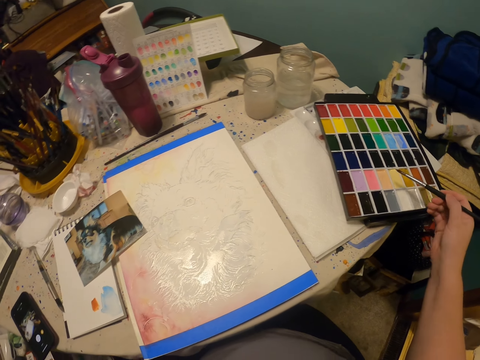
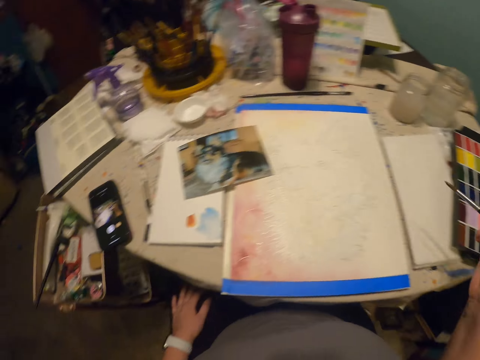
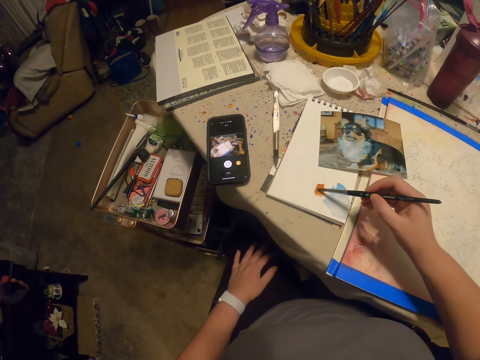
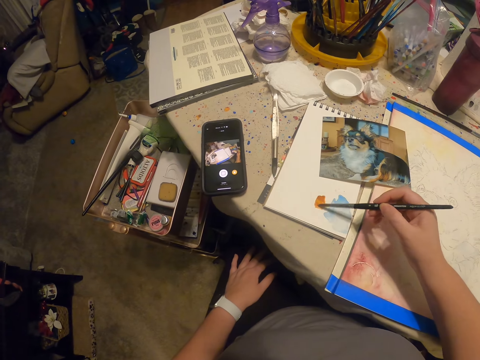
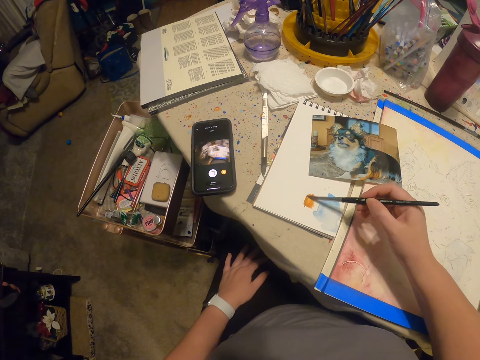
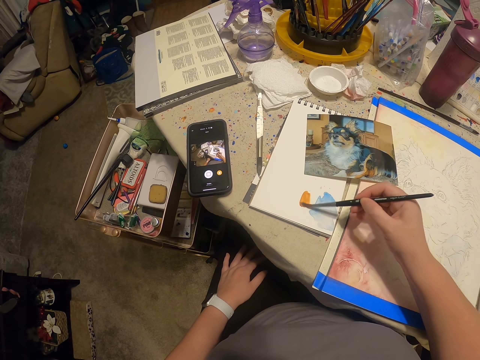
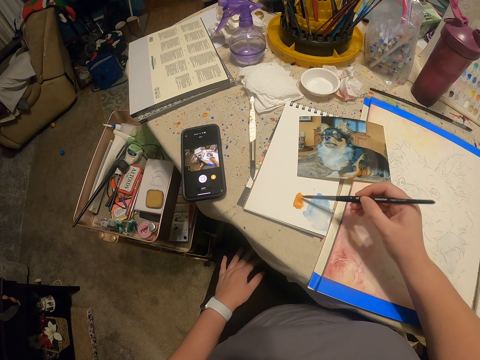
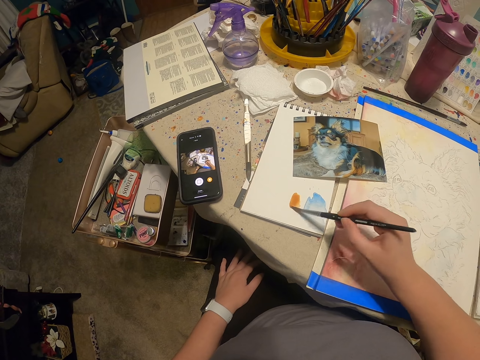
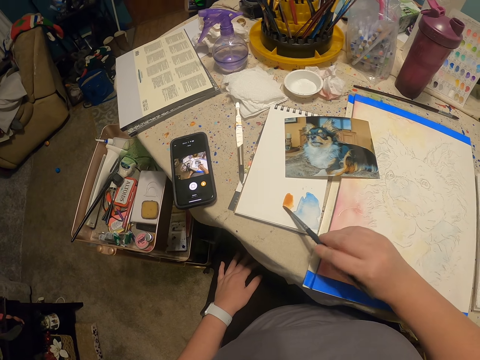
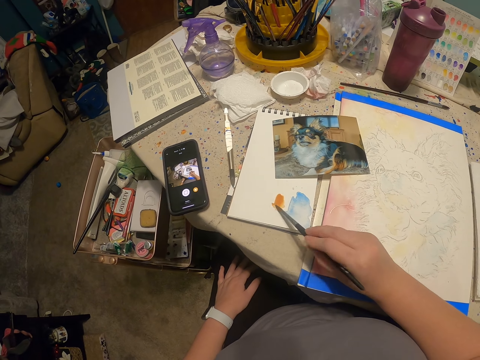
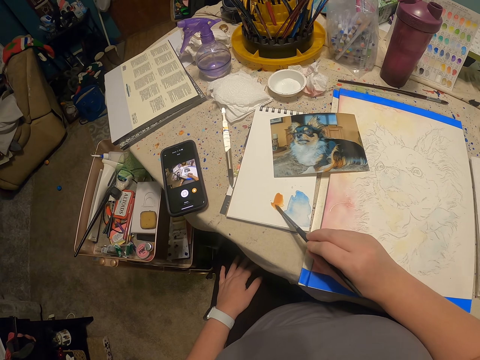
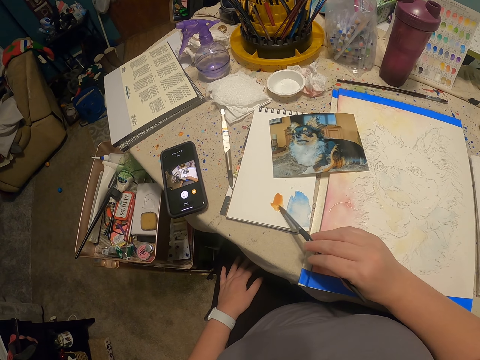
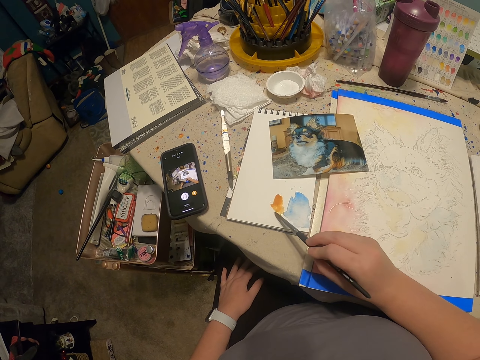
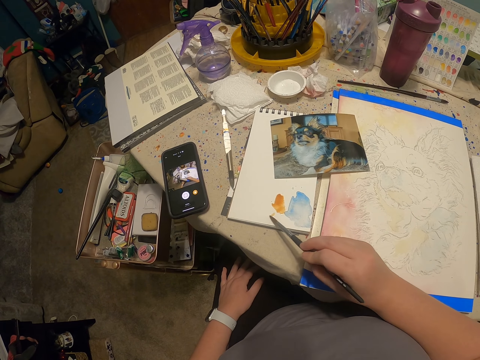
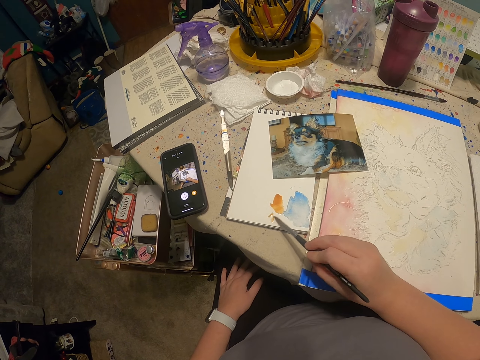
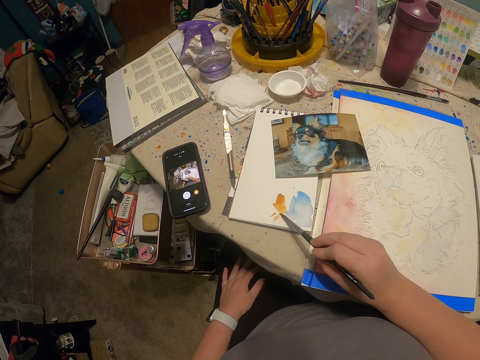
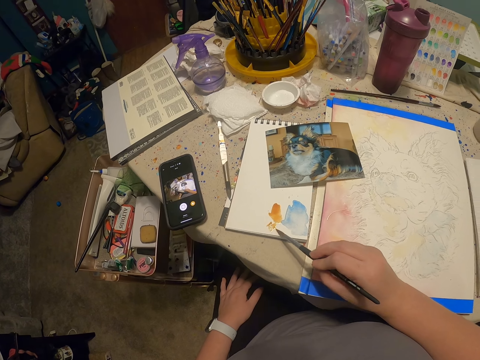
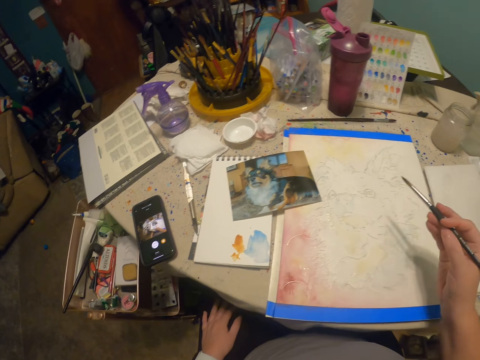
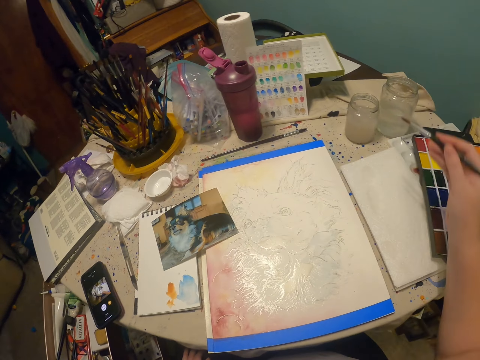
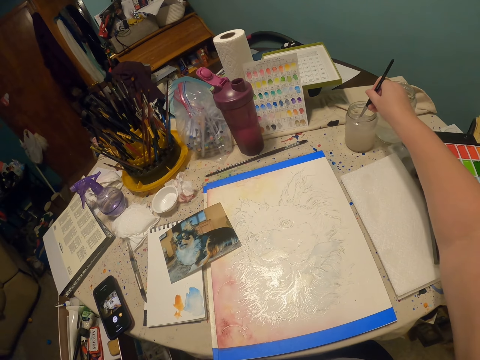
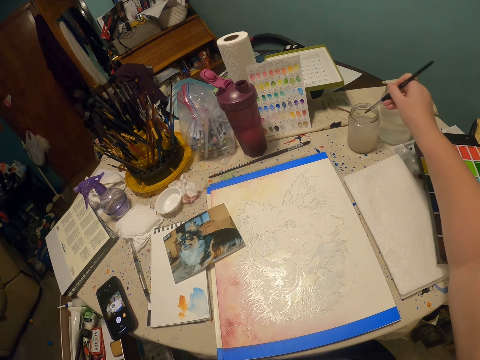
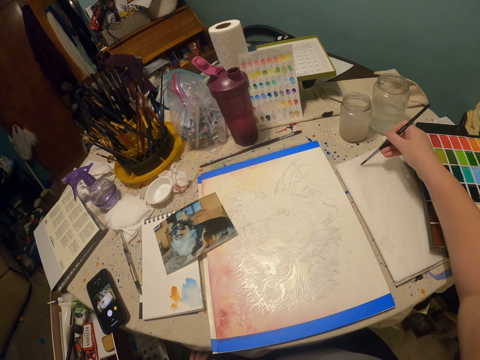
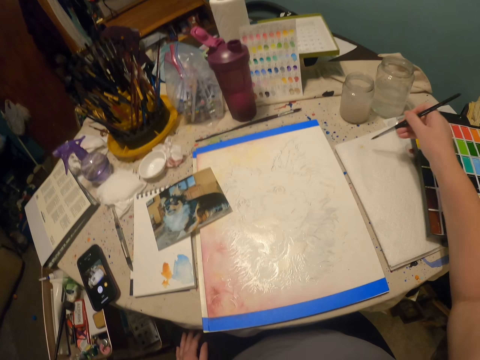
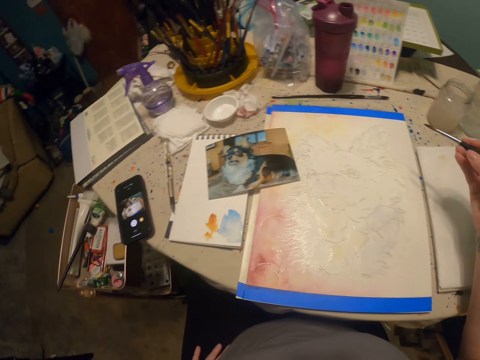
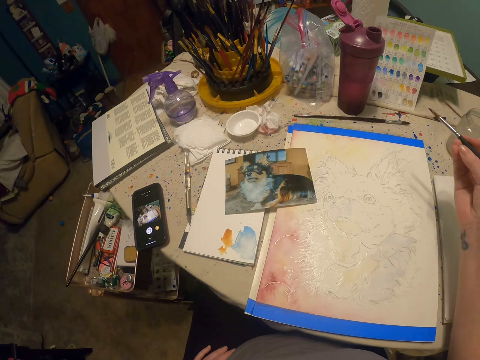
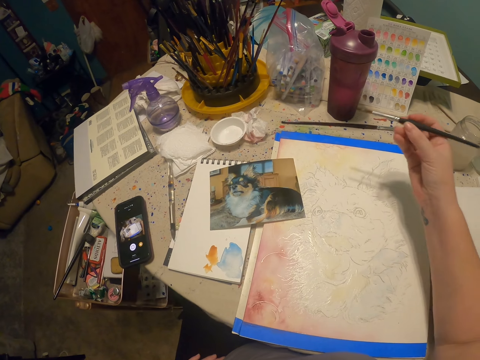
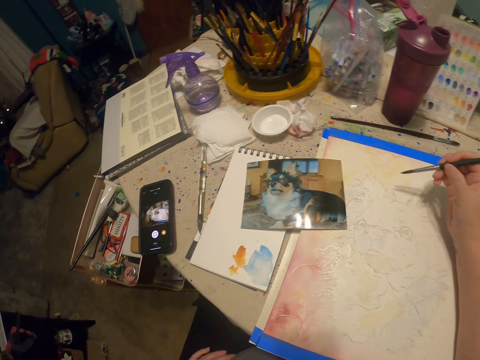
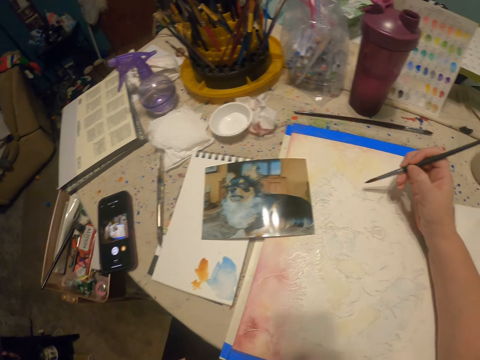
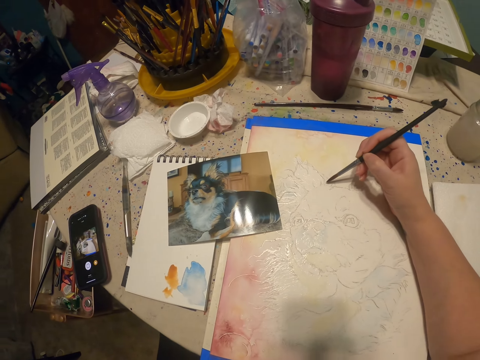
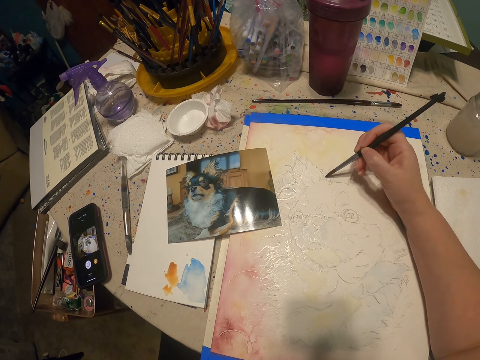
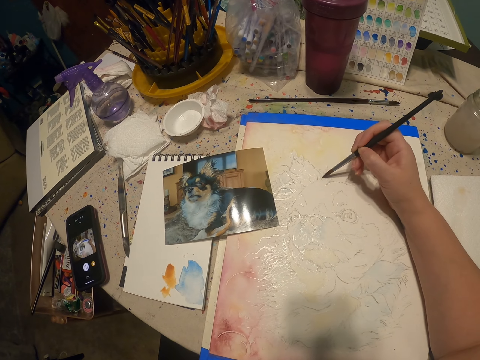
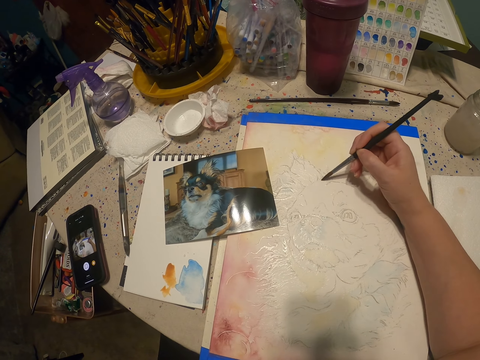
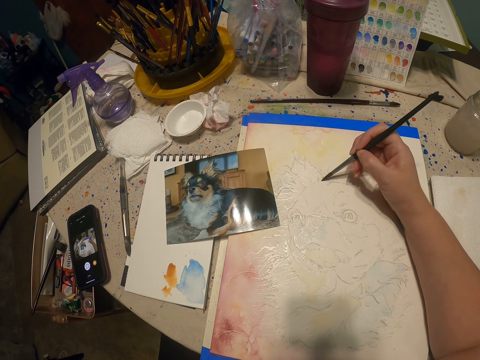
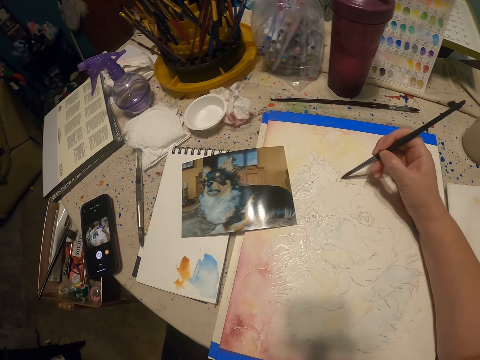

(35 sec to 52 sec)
The camera wearer dips the paint brush in the paint tray and paints on the writing pad. They dip the paint brush on a glass of water, paint on the writing pad, and remove the brush from the water.

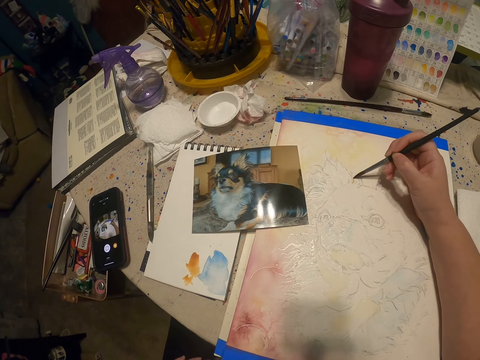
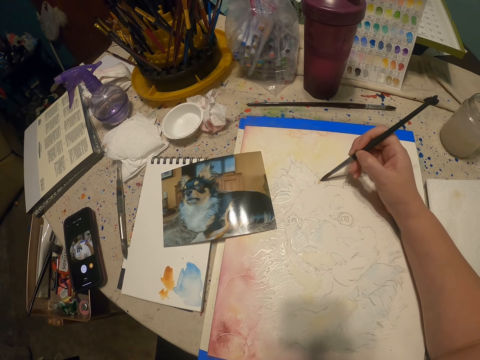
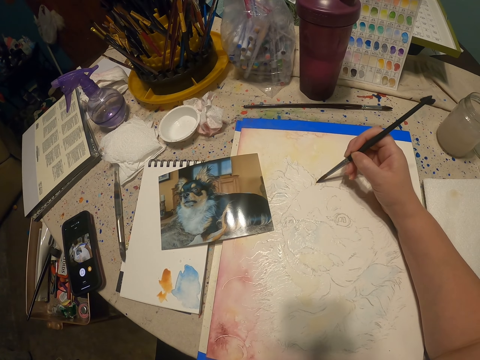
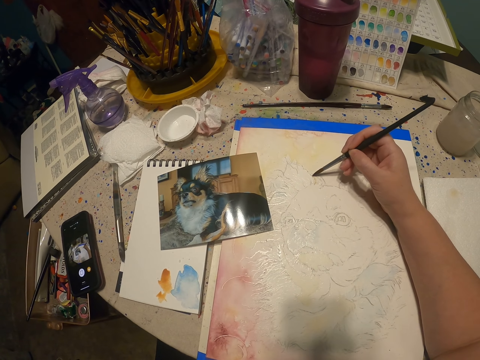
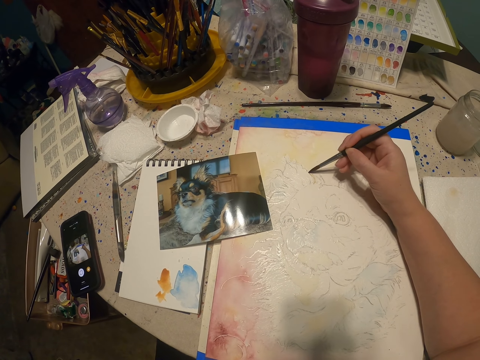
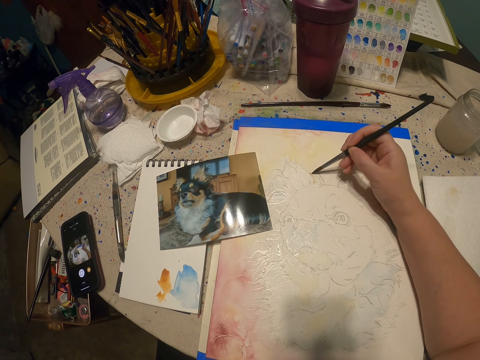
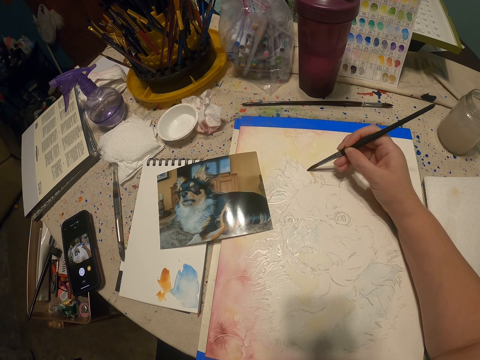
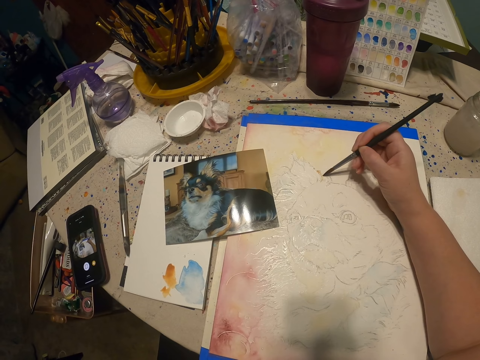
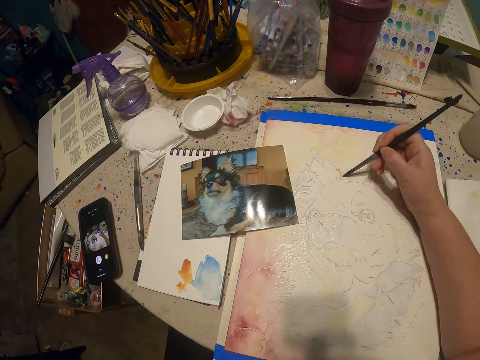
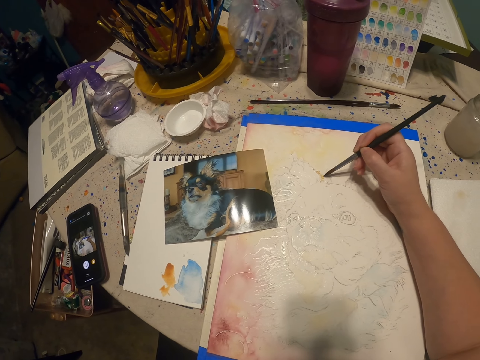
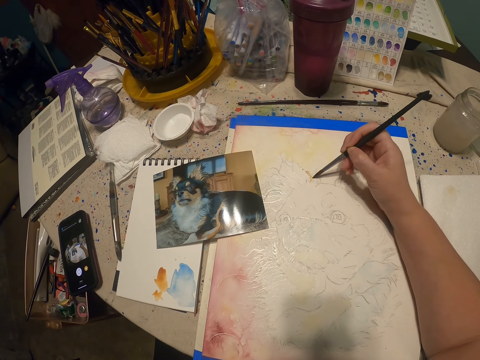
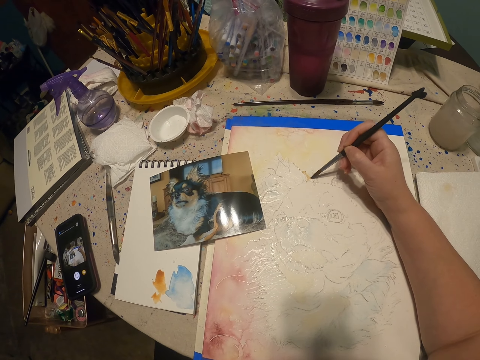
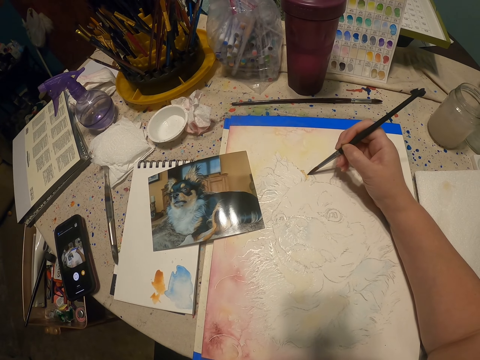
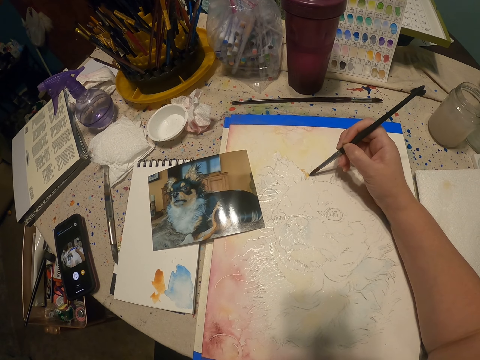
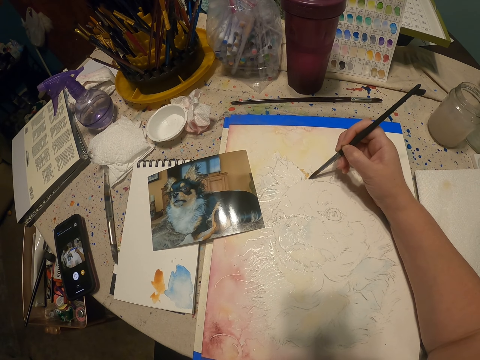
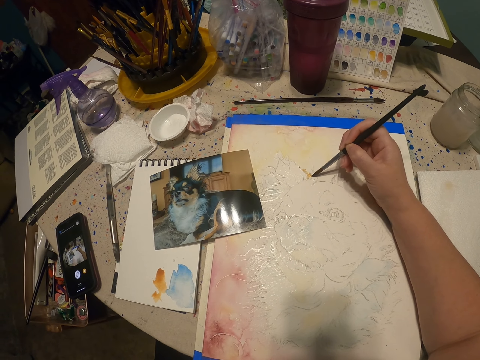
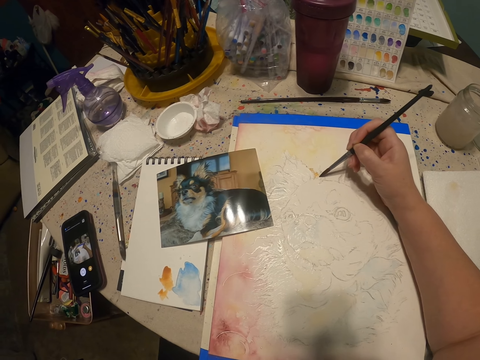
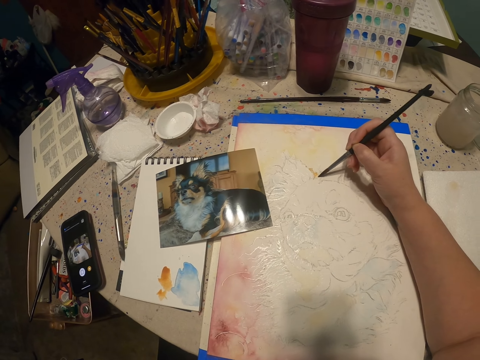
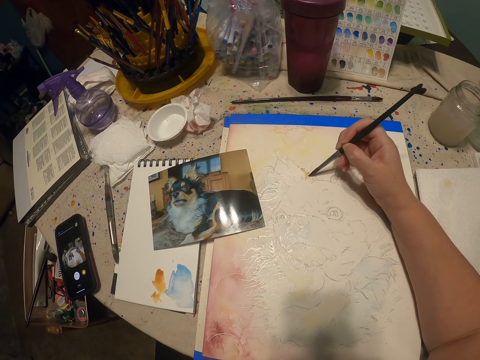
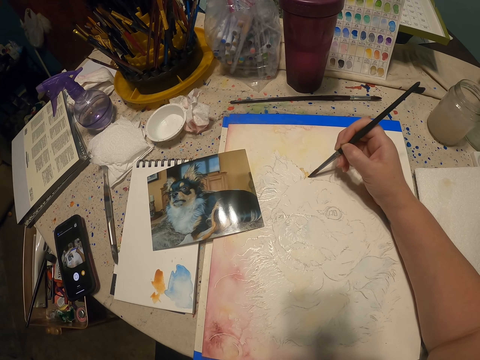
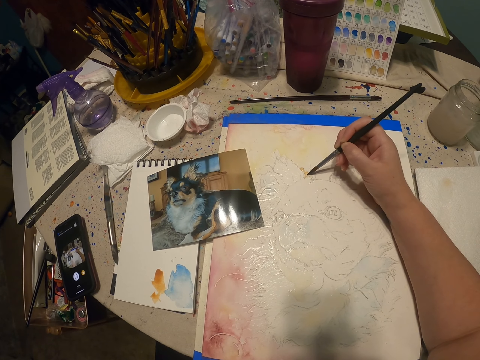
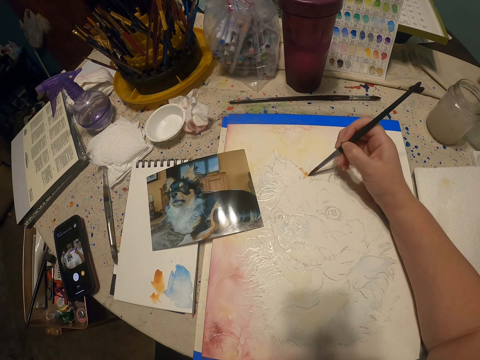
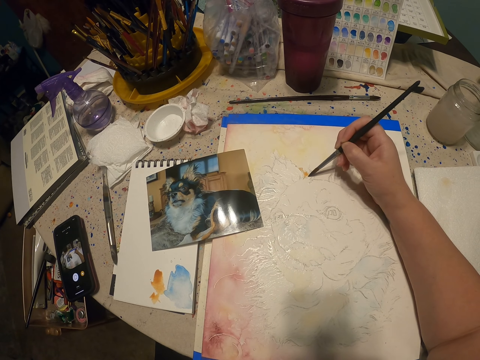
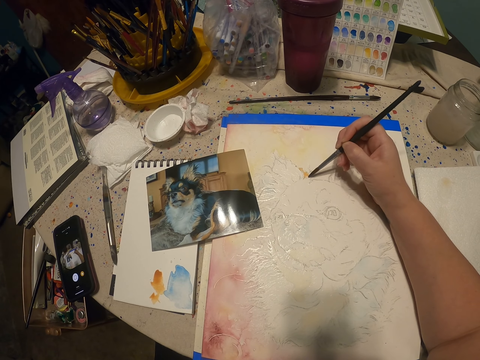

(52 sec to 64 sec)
The camera wearer paints on the painting. They look around.
